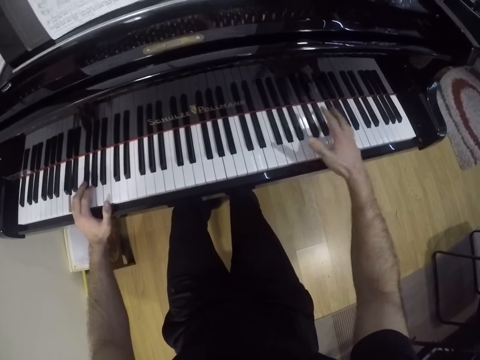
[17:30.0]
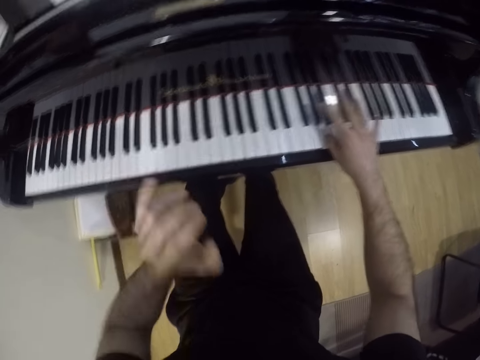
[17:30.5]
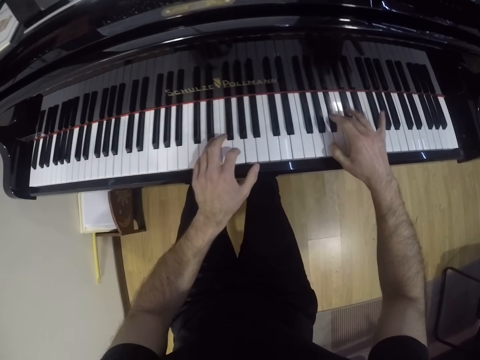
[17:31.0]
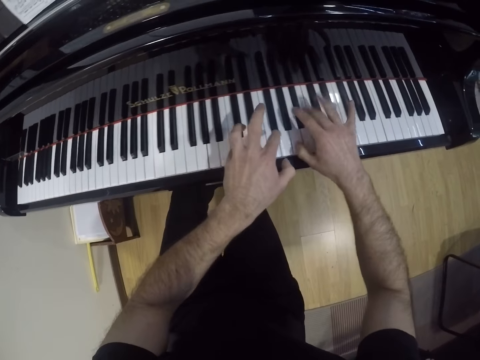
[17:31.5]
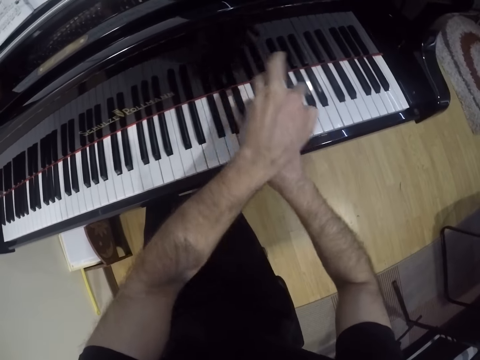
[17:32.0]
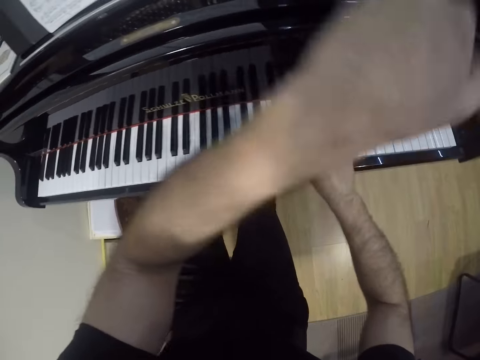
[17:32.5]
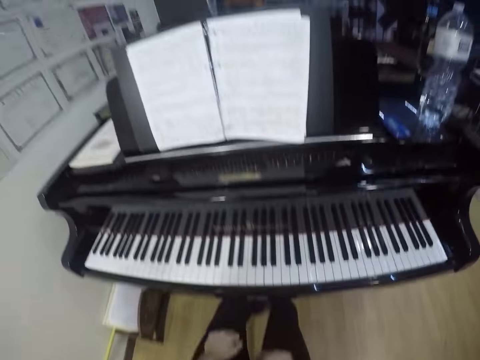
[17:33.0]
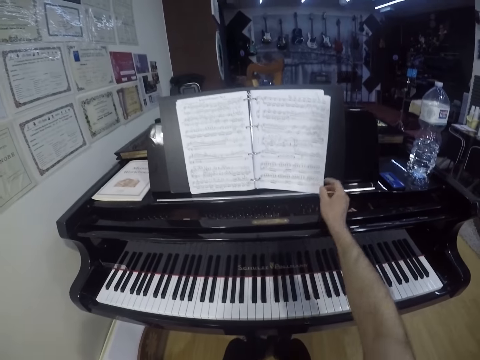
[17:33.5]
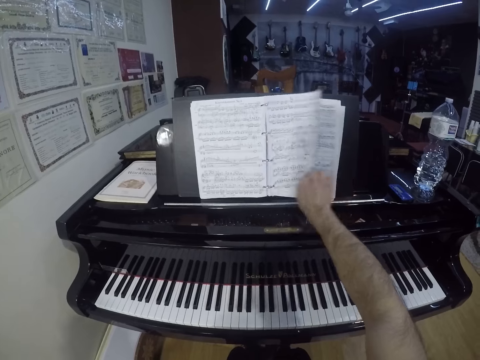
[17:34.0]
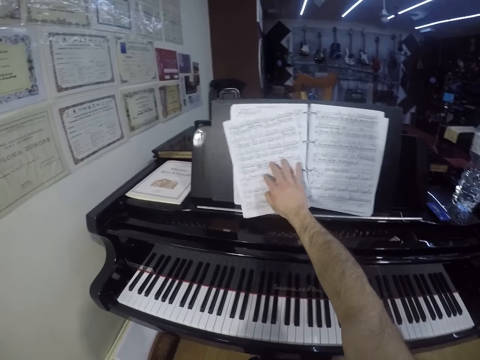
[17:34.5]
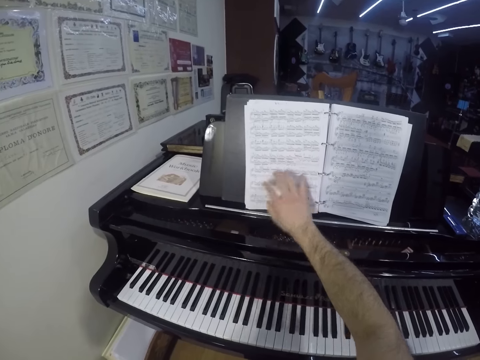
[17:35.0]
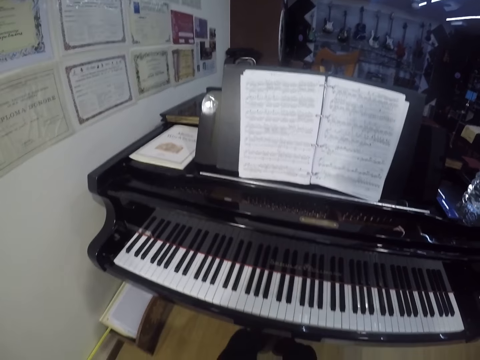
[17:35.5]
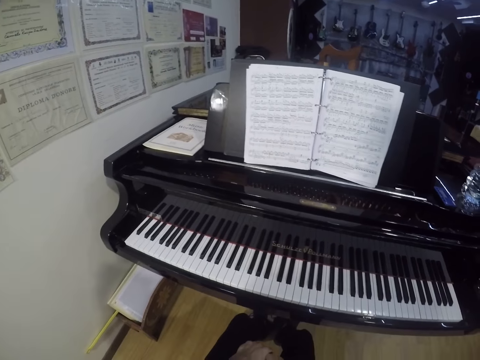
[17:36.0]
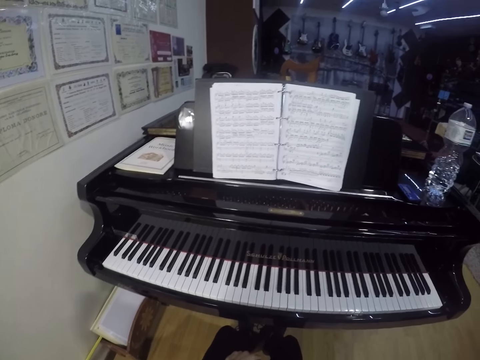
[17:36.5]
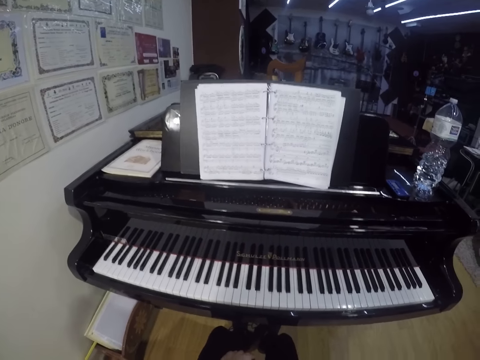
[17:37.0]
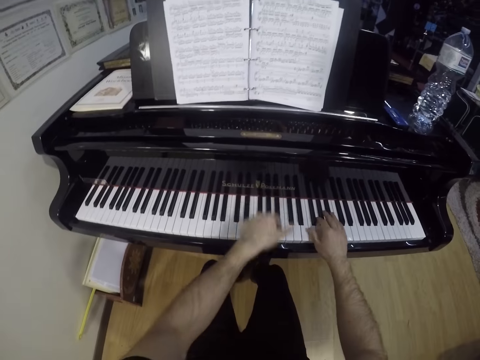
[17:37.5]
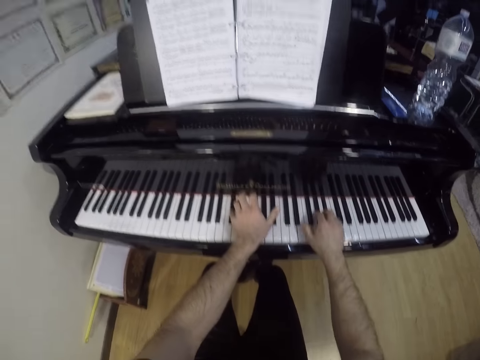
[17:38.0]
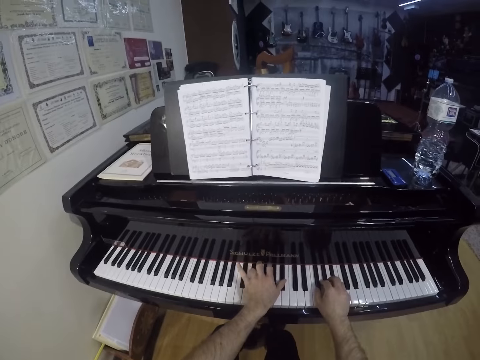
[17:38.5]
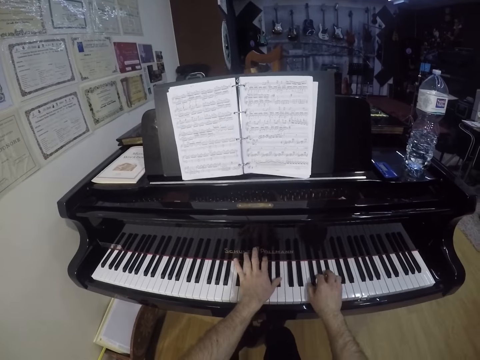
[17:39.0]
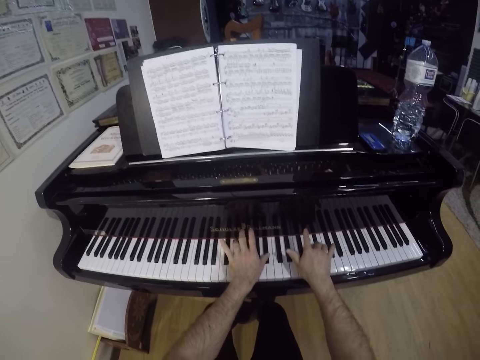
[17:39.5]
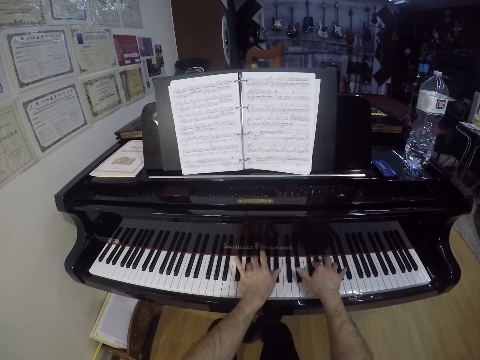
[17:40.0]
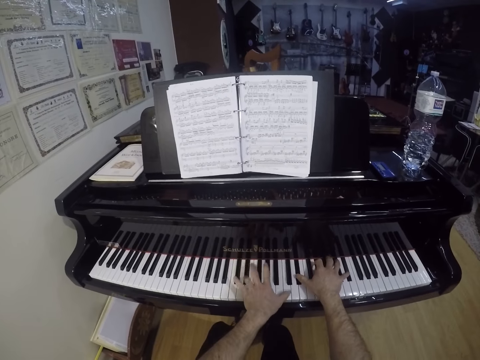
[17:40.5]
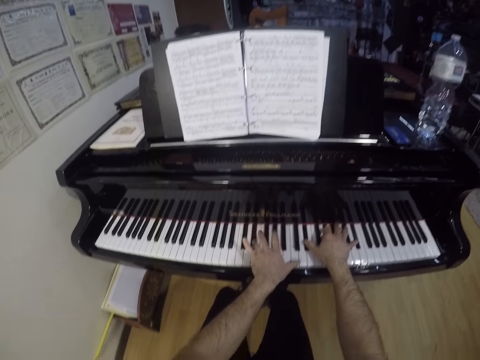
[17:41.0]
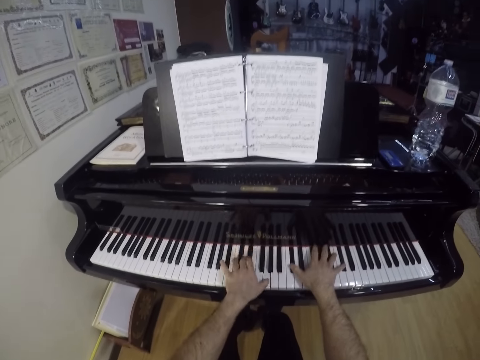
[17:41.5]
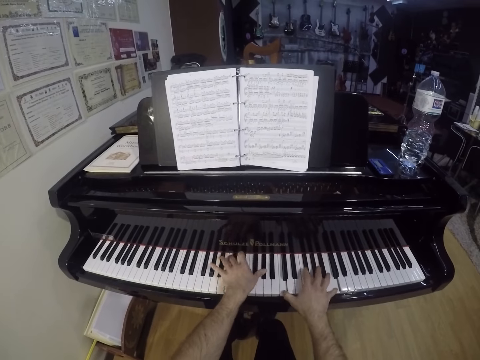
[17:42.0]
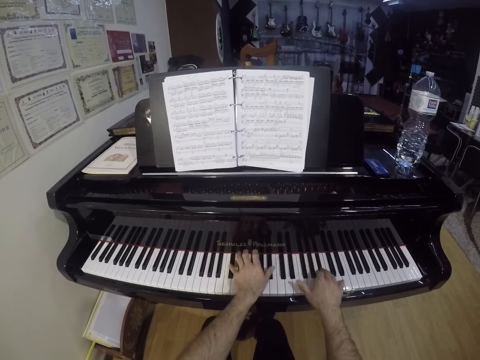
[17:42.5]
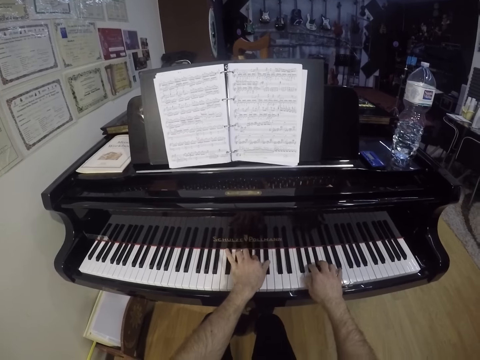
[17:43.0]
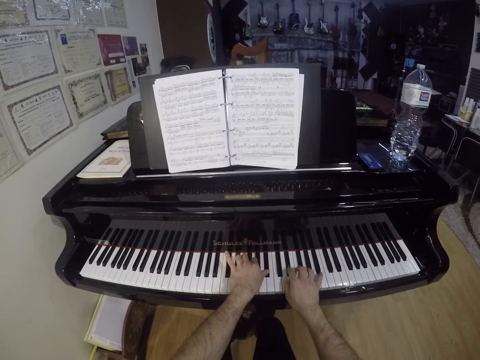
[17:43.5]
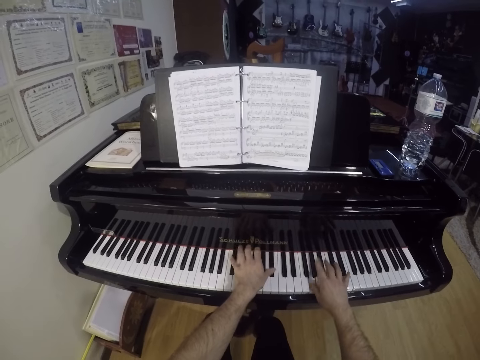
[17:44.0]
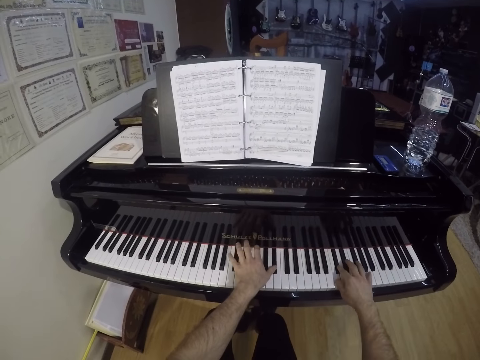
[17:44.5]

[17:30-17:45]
The camera wearer crosses his left hand to the right hand. He lifts his hands from the piano. He touches the book with his right hand. He flips a page of a song sheet on a music rack with his right hand. He removes his right hand from the book. He plays the keyboard with both hands.

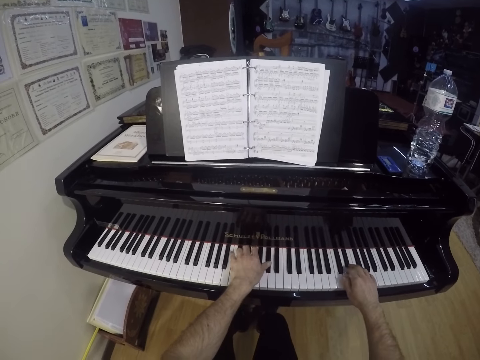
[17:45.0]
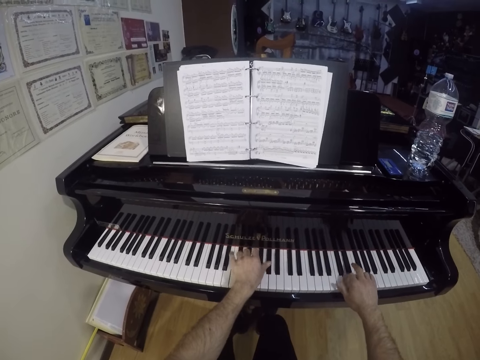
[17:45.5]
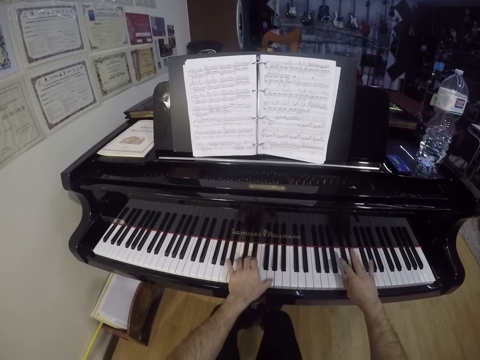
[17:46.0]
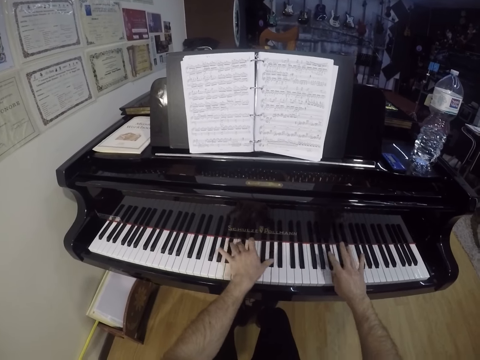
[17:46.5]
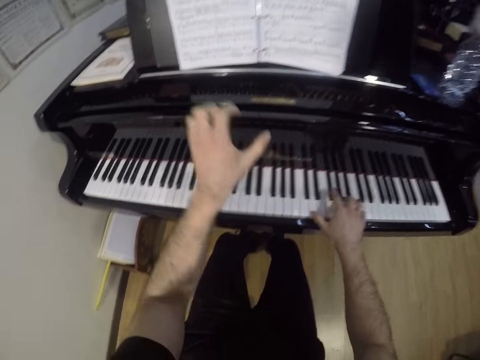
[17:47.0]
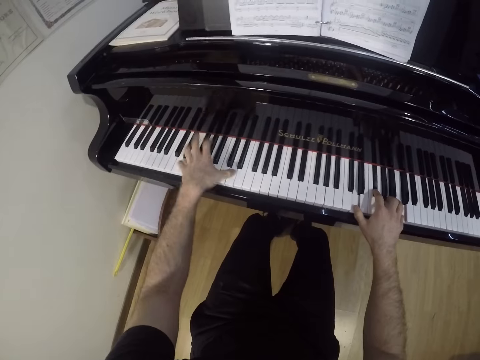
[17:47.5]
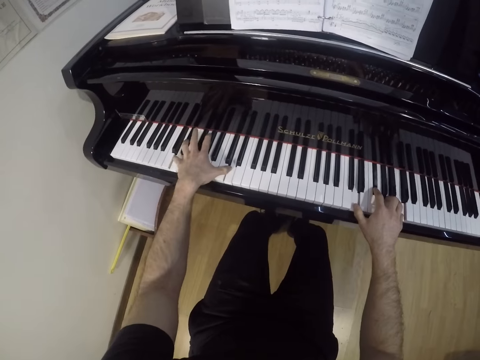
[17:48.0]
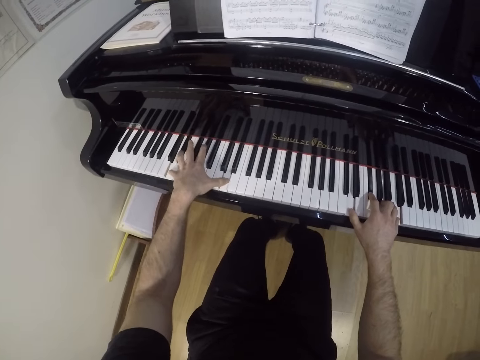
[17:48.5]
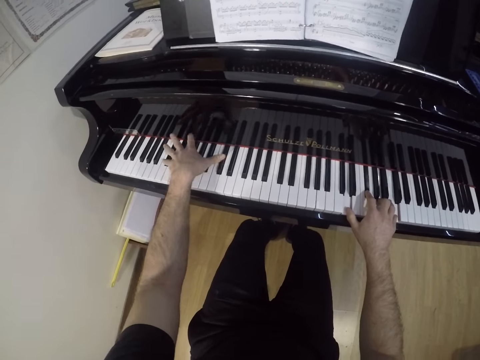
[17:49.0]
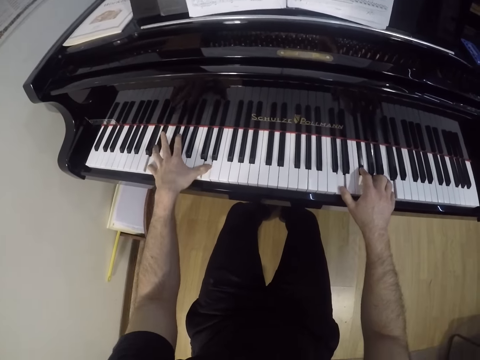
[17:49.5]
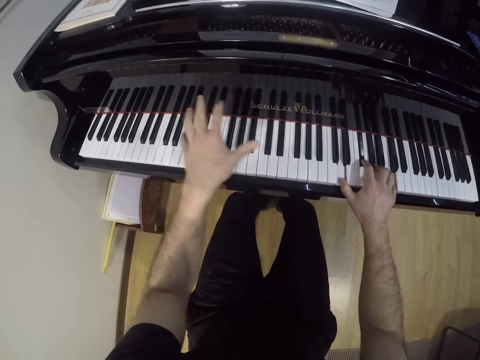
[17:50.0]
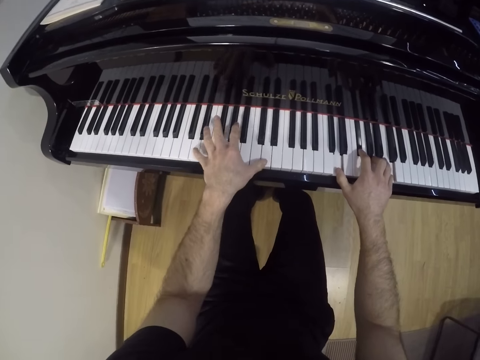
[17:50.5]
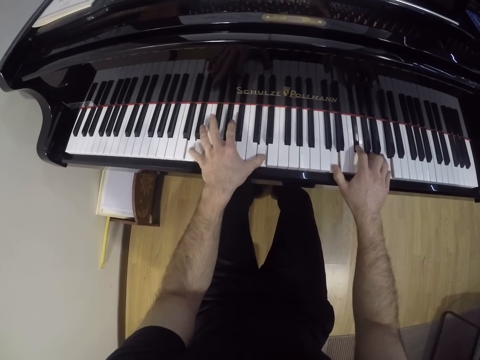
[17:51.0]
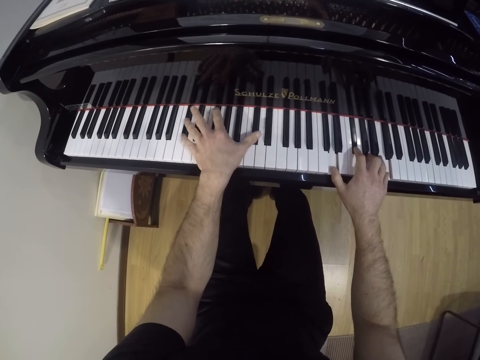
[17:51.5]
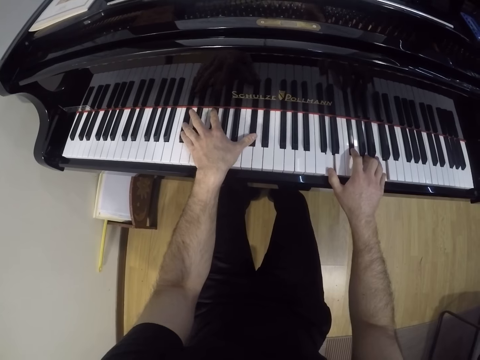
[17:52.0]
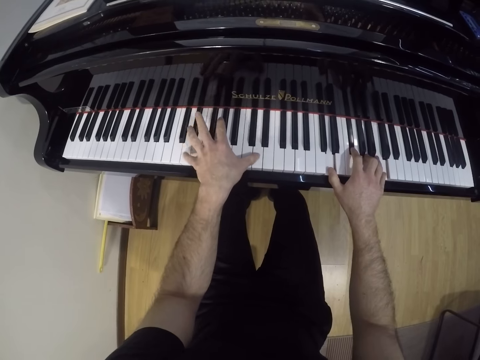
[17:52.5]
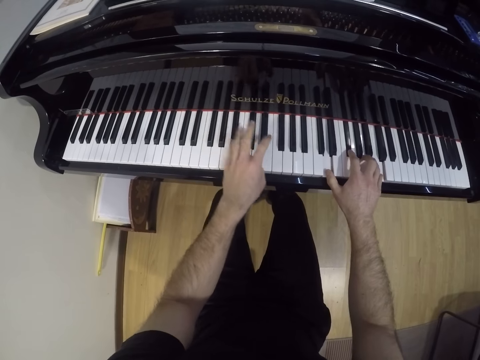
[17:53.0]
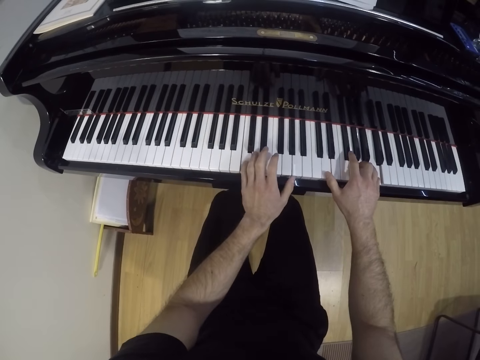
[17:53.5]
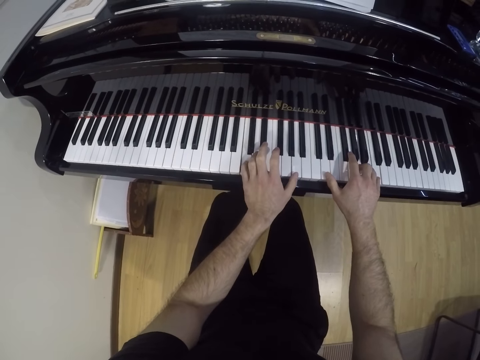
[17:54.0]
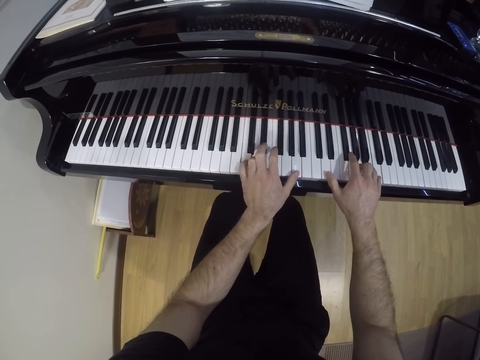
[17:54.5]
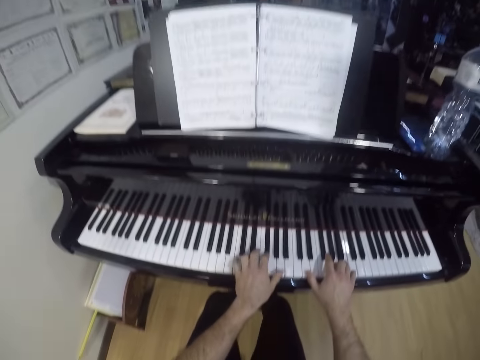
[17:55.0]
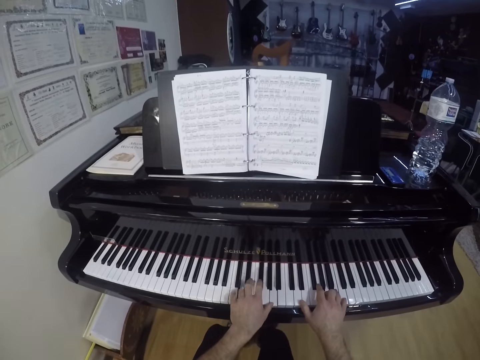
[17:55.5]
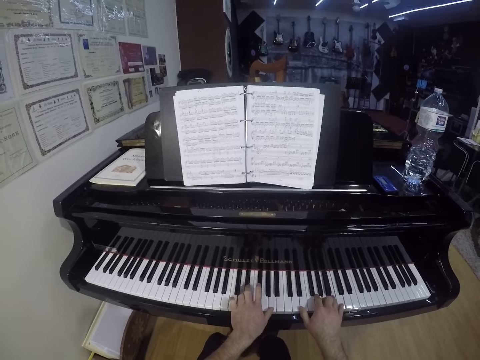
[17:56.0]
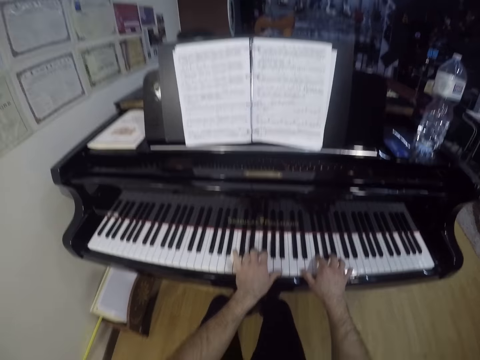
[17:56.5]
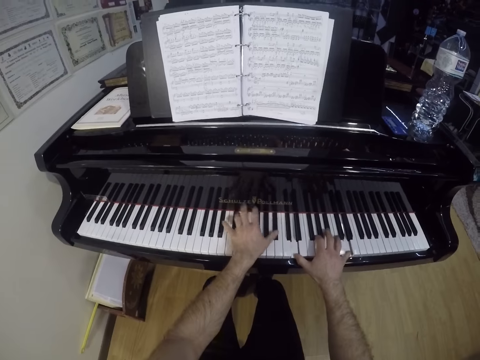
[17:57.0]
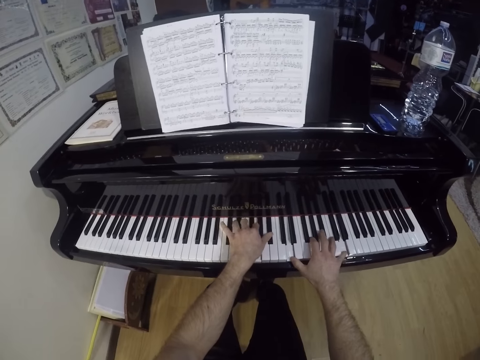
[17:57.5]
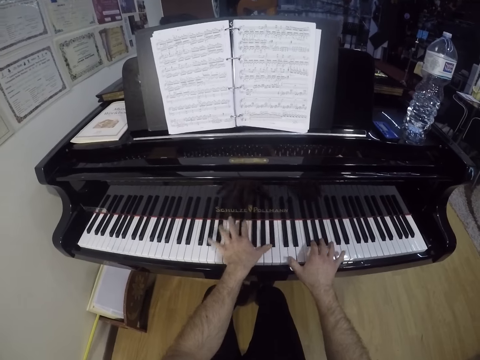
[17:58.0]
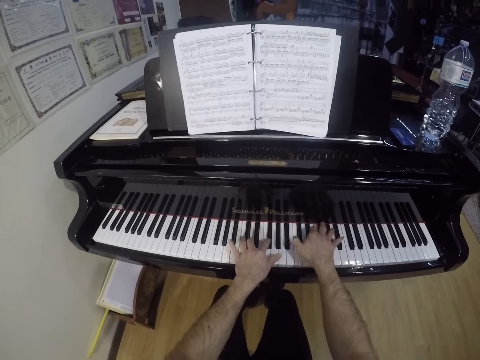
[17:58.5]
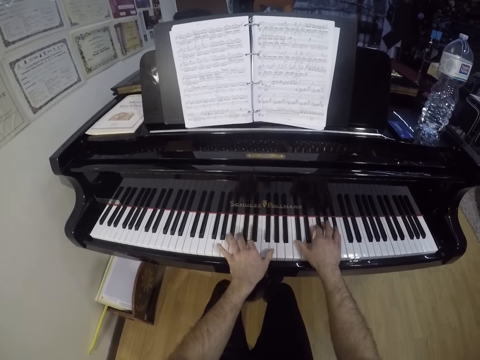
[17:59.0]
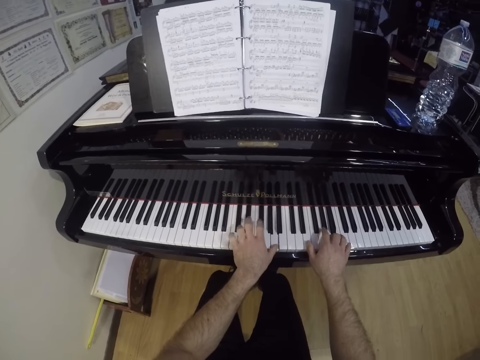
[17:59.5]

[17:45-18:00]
The camera wearer raises his left hand. He pauses playing with his right hand. He looks at the book.
